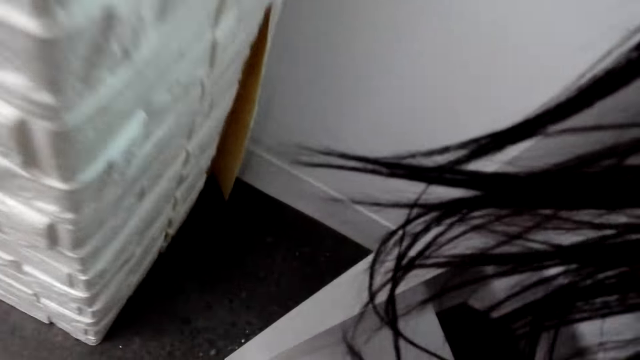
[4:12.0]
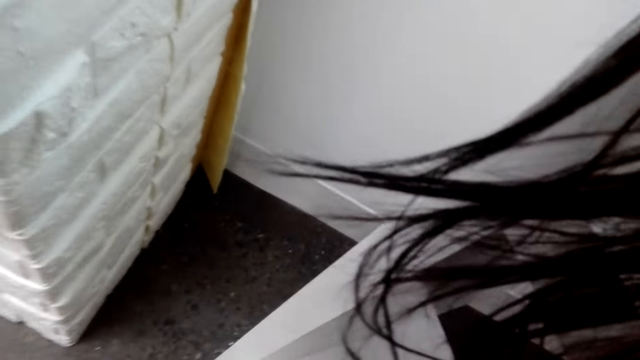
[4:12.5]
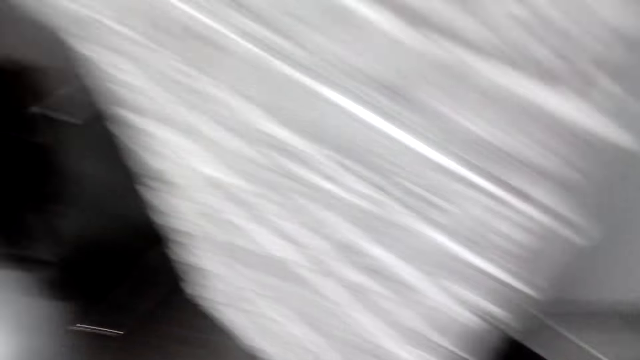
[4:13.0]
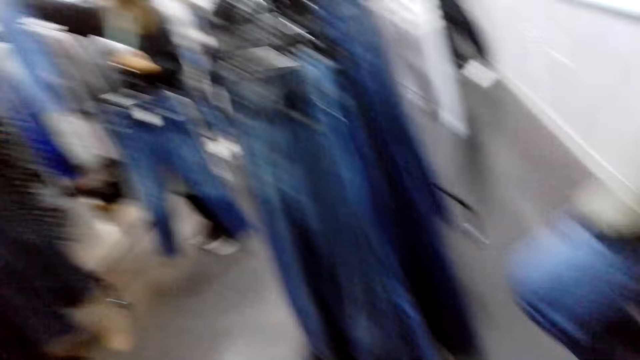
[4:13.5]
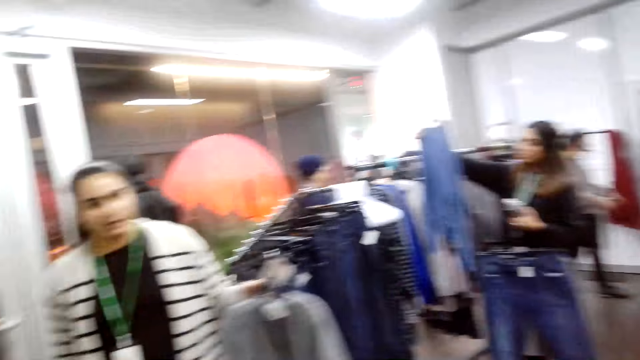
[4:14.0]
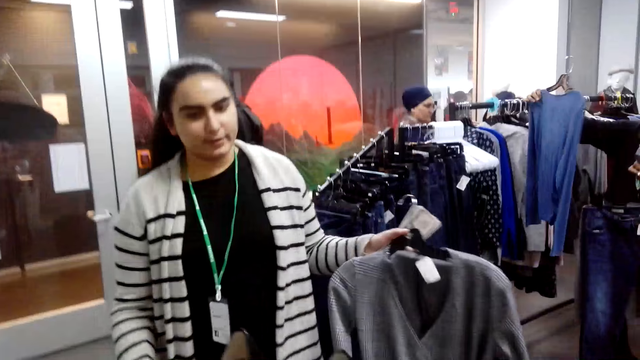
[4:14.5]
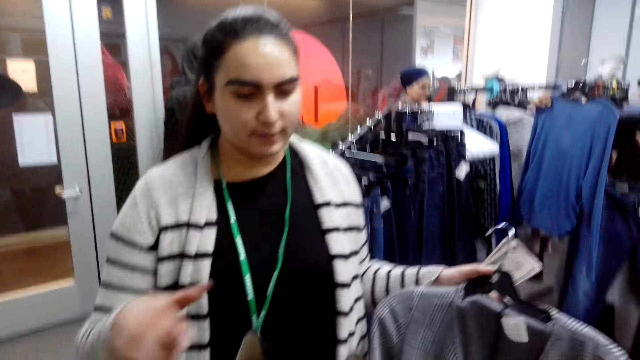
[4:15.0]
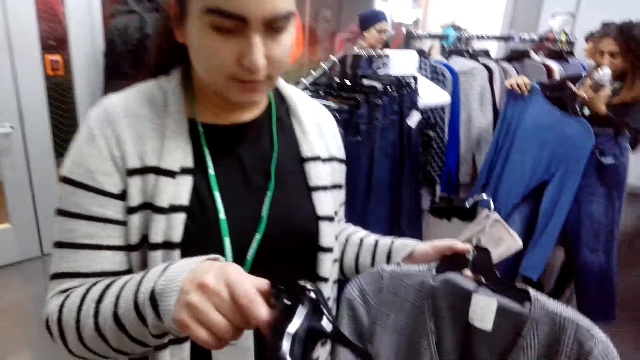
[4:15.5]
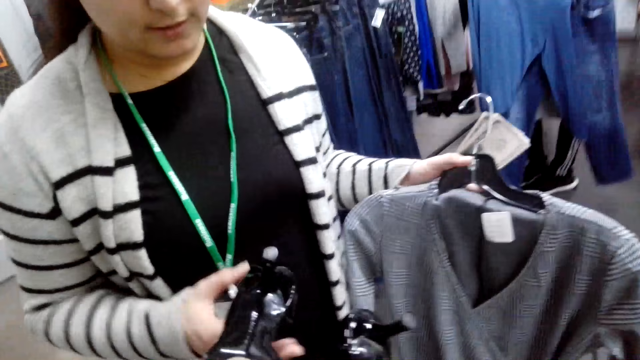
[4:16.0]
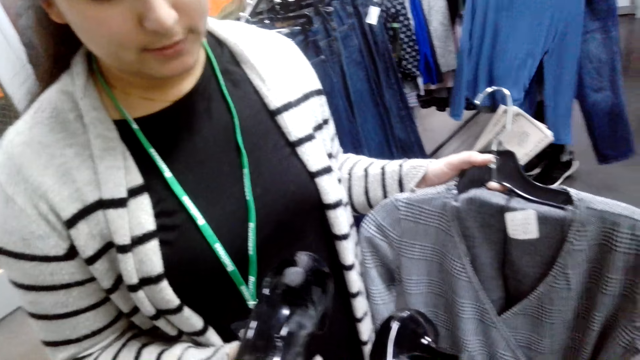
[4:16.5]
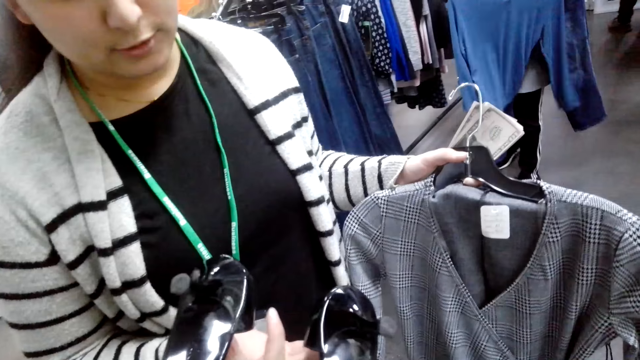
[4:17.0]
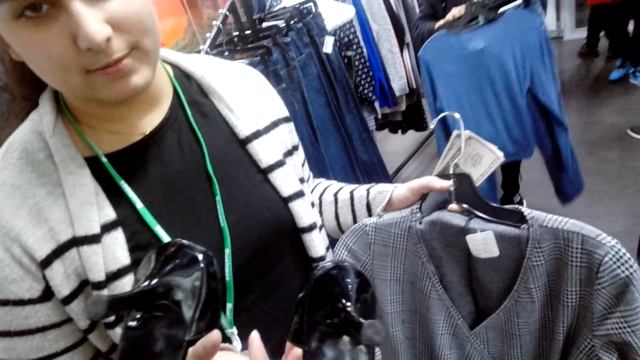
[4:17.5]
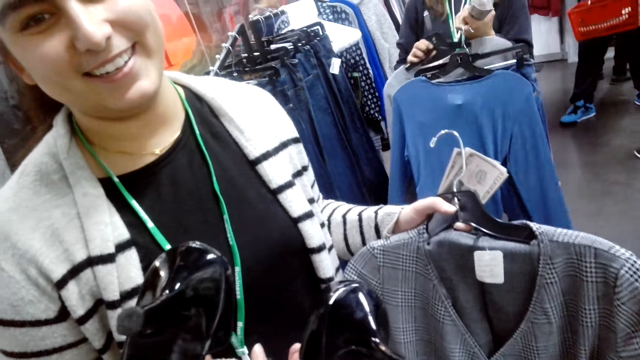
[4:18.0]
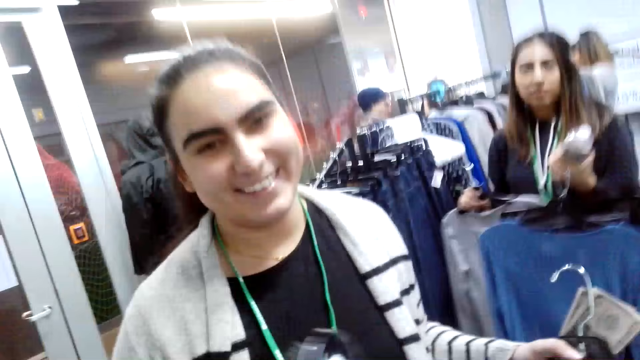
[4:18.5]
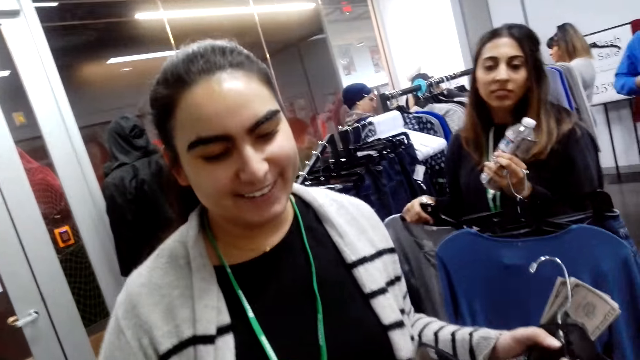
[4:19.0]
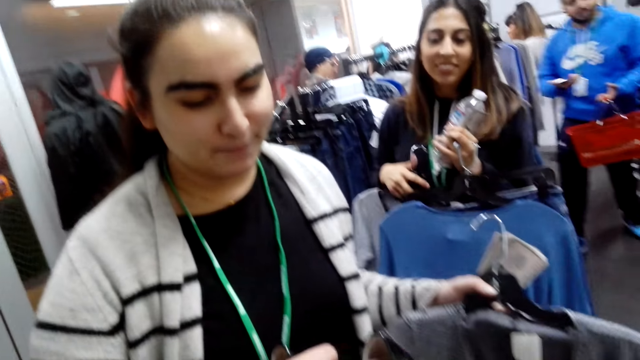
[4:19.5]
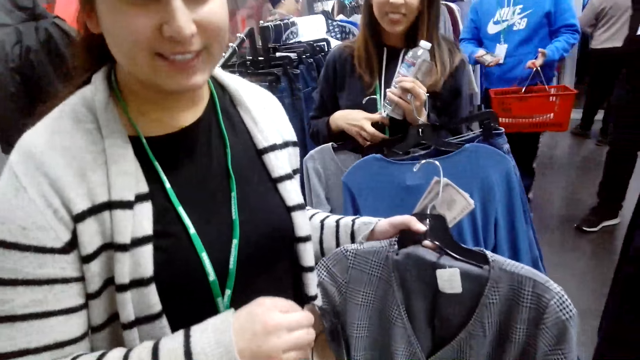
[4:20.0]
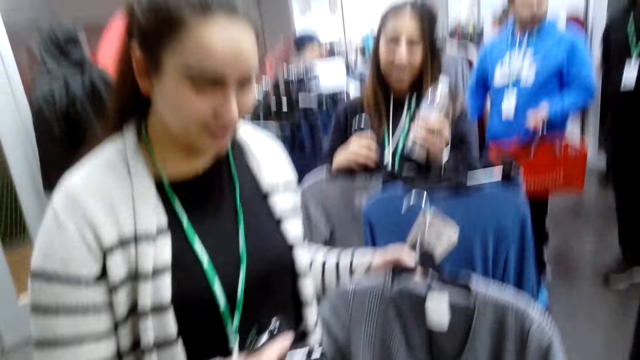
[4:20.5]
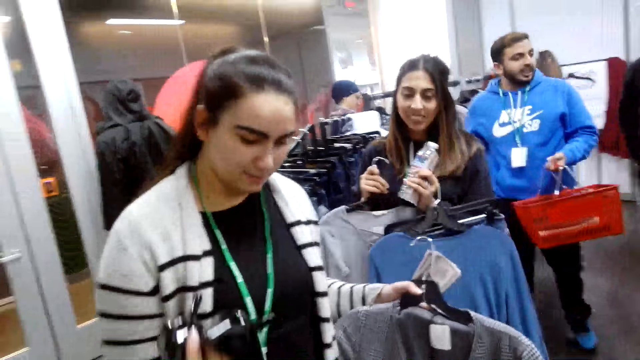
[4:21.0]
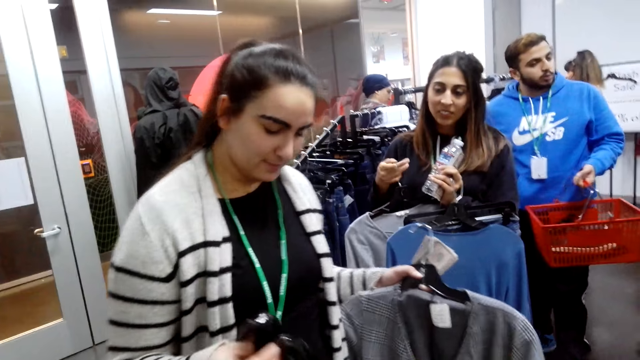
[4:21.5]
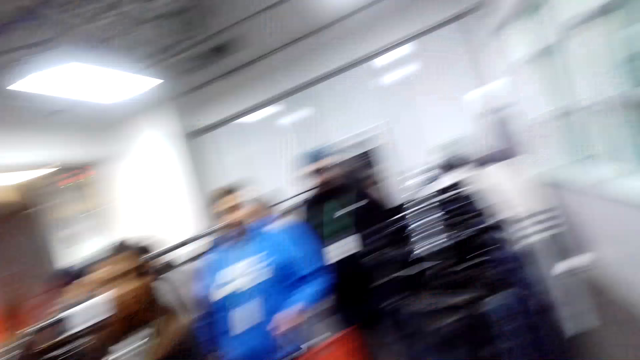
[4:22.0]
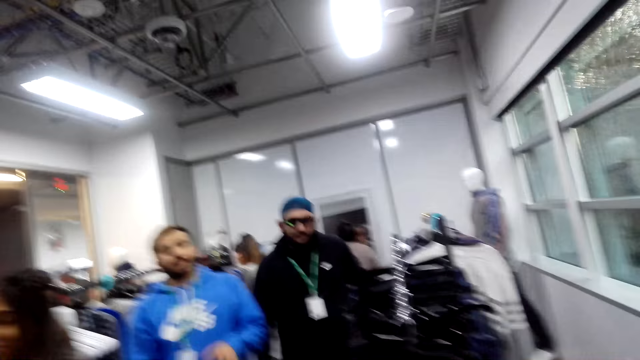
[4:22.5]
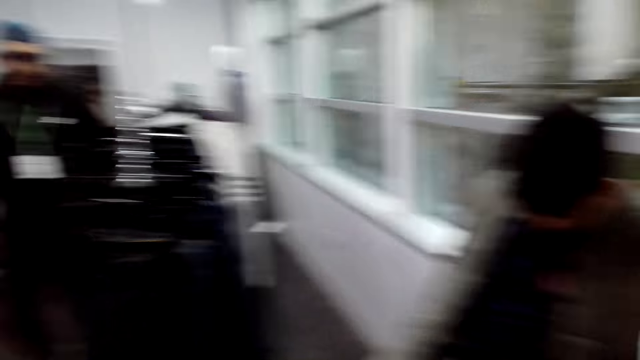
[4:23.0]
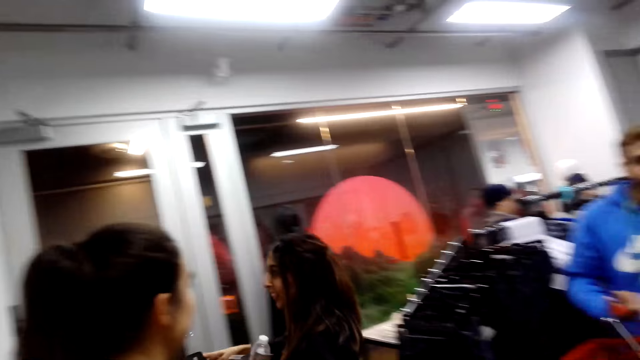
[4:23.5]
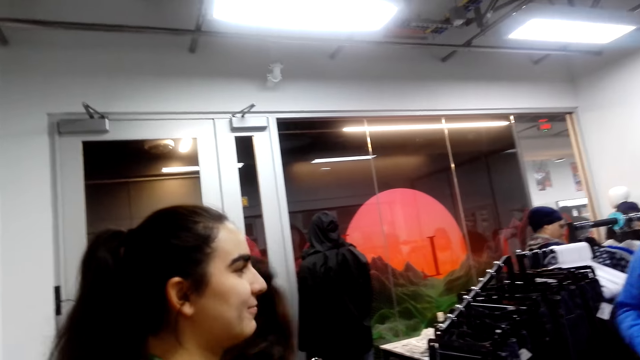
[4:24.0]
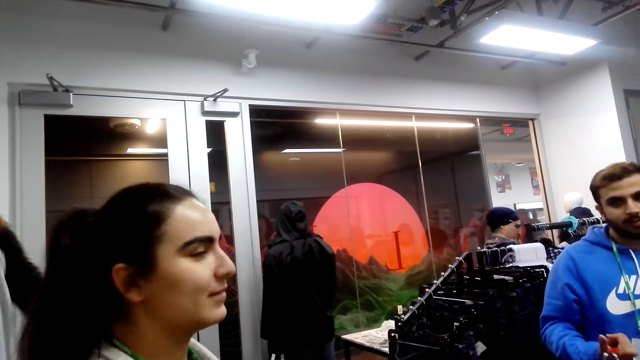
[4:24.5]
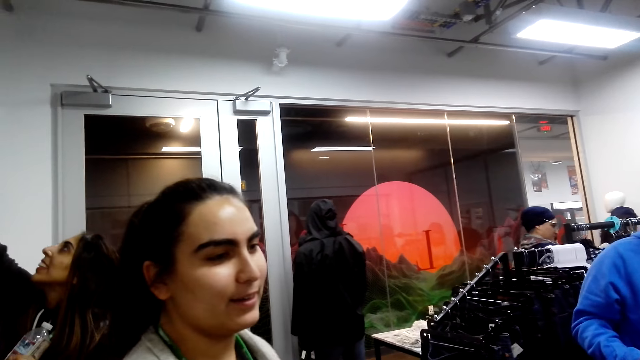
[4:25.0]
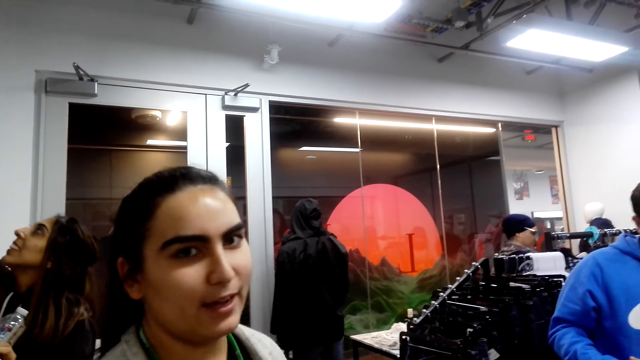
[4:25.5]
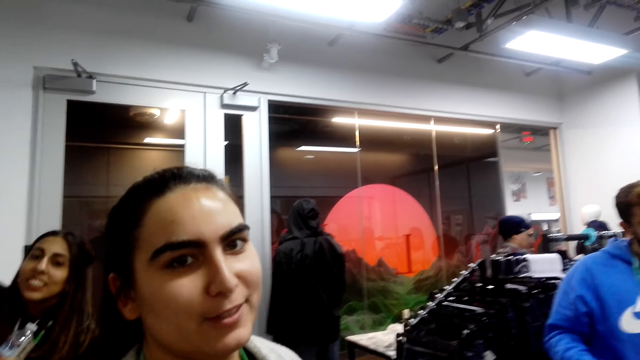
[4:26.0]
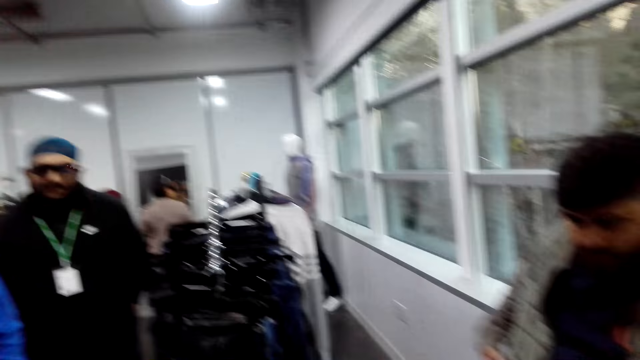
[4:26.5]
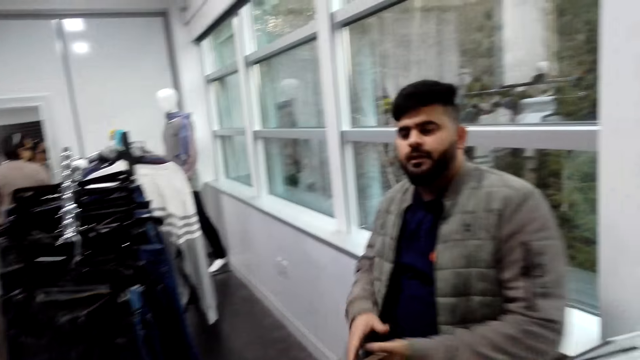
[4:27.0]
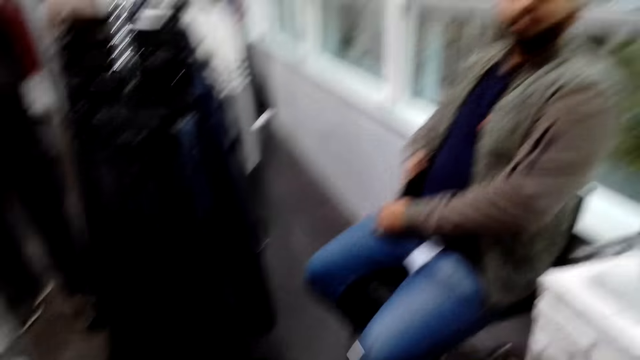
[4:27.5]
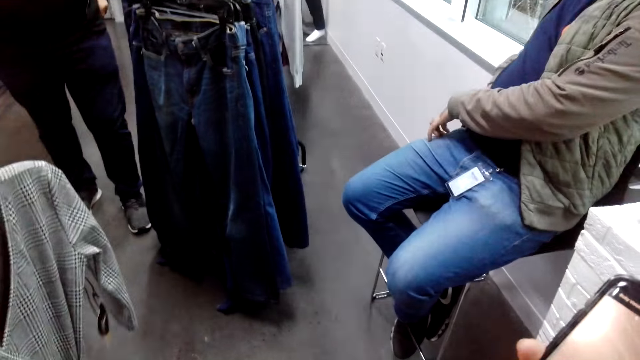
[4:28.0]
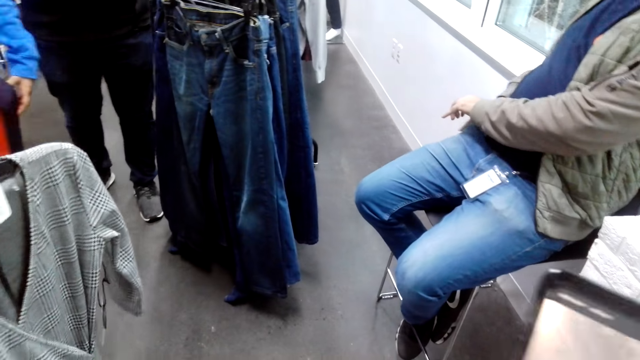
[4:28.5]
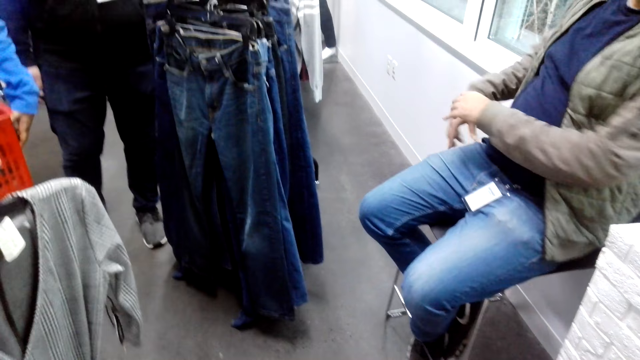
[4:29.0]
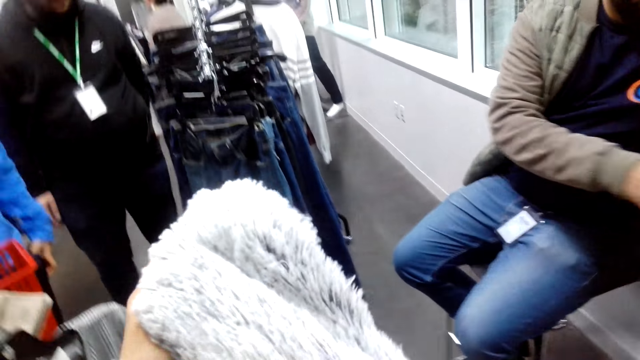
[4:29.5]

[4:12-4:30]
A woman carries a cloth. The camera wearer interacts with a person. Another woman carries clothes. The camera wearer looks around the room.

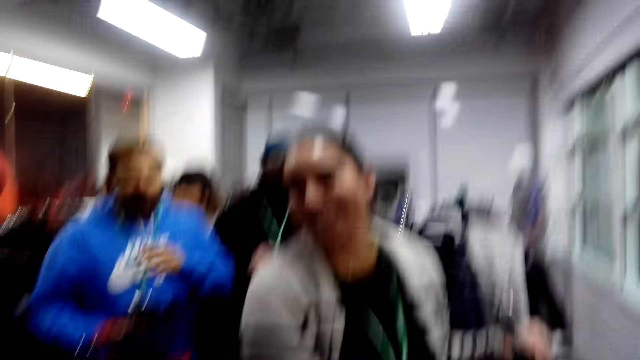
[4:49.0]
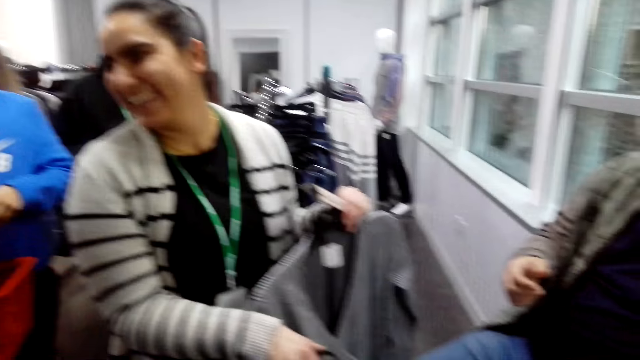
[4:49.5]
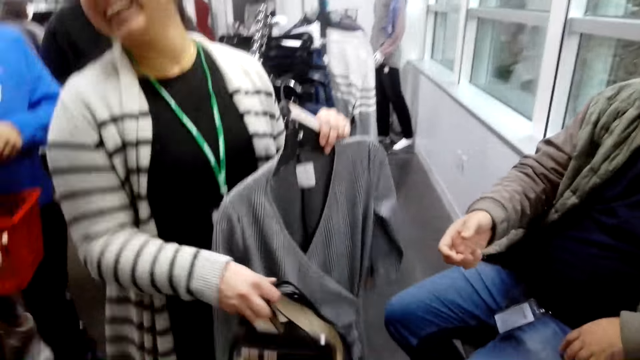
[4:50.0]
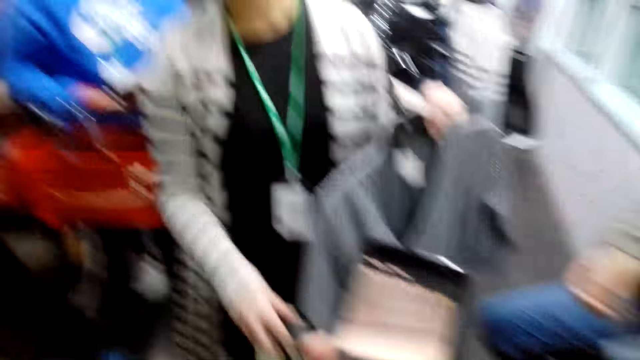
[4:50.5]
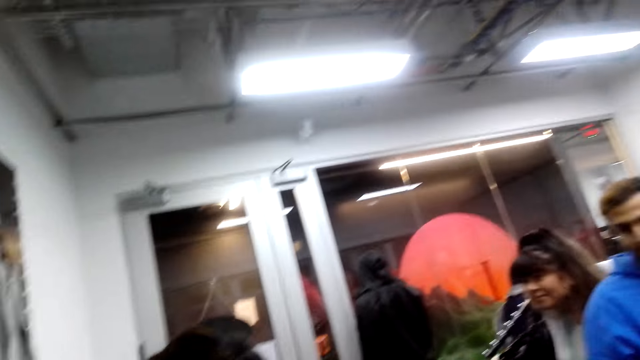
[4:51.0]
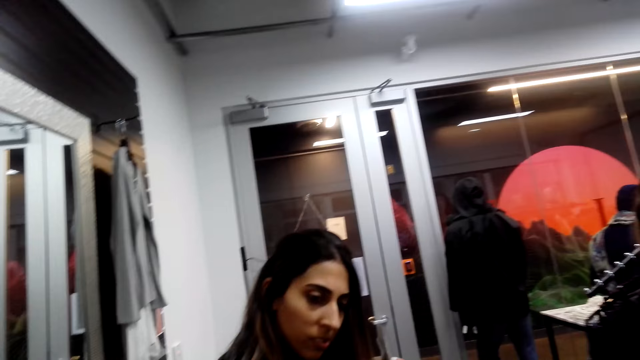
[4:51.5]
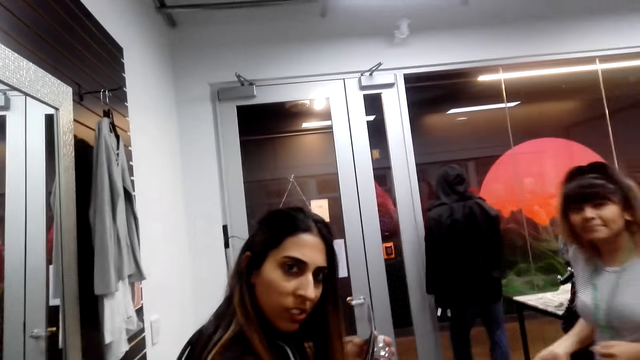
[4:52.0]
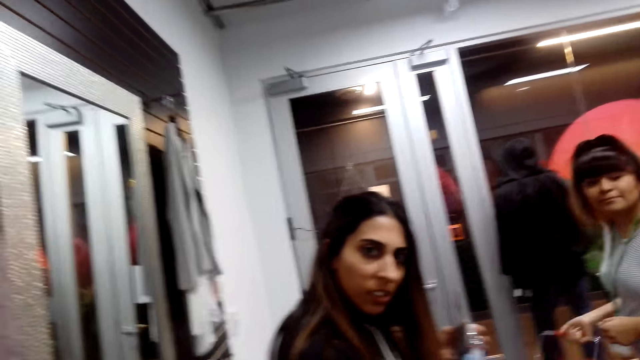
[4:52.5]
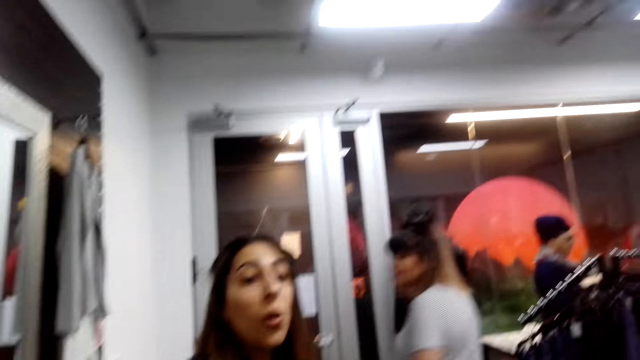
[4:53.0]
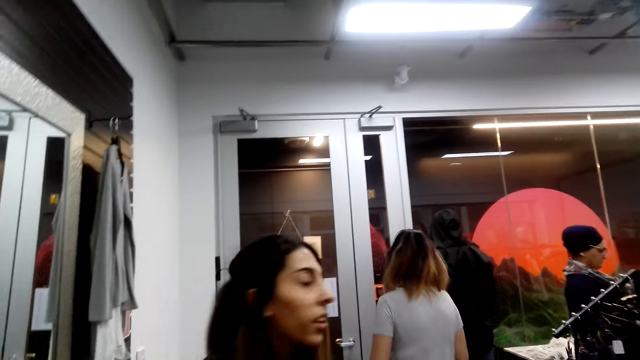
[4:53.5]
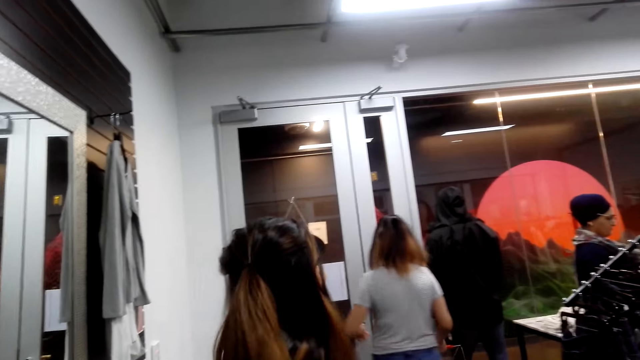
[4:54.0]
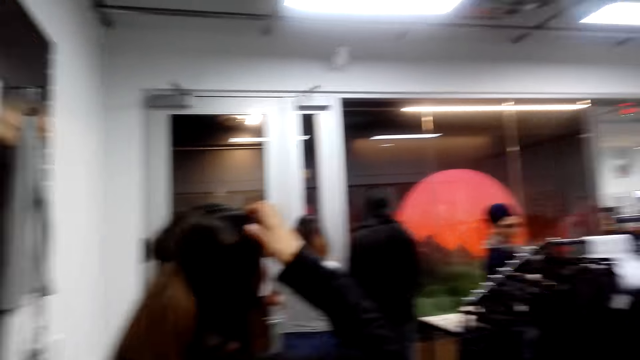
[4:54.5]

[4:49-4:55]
The camera wearer holds a phone. They interact with a person. They speak.
